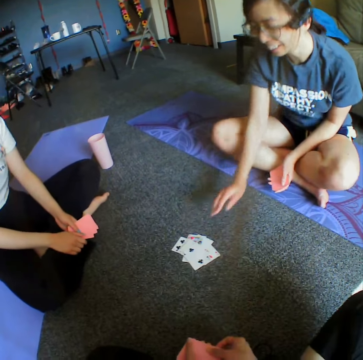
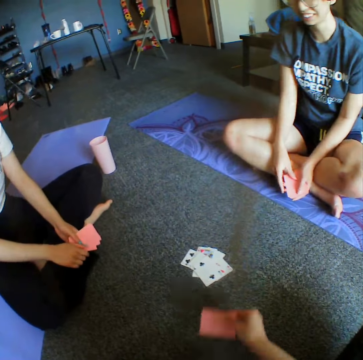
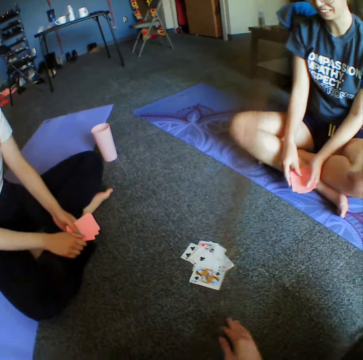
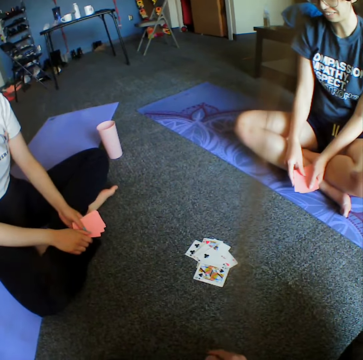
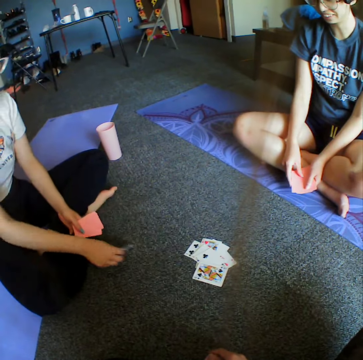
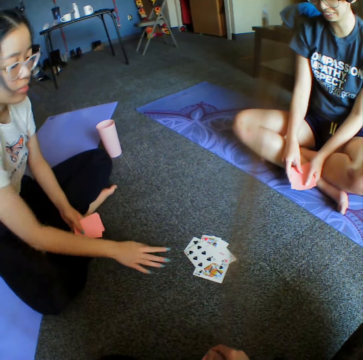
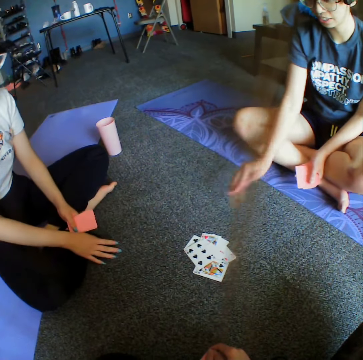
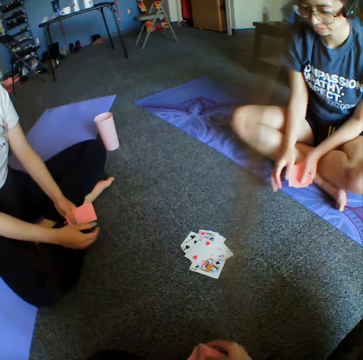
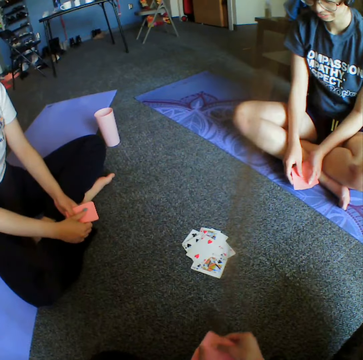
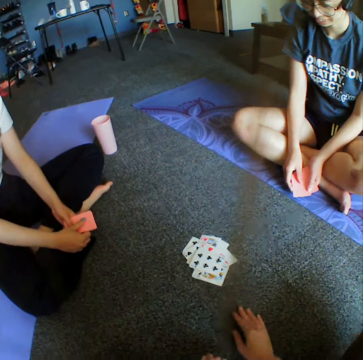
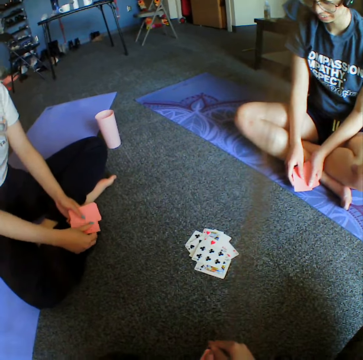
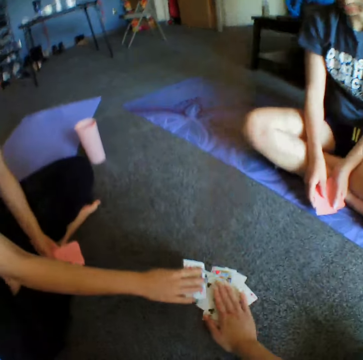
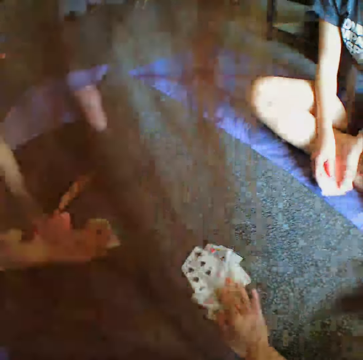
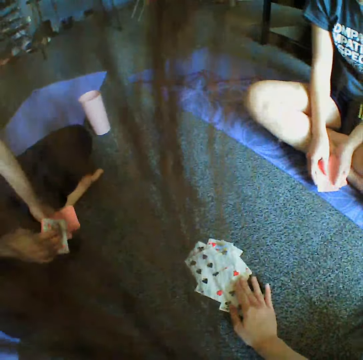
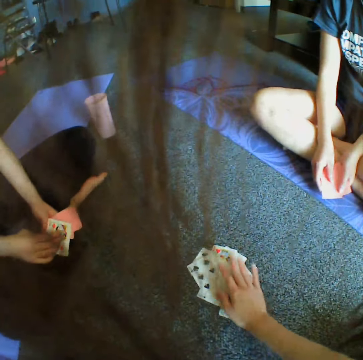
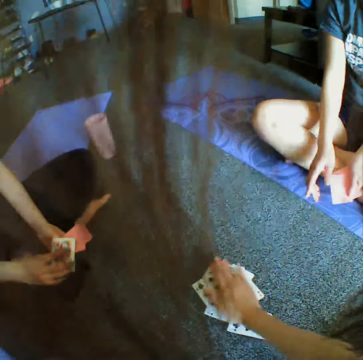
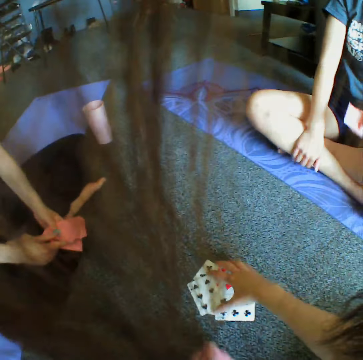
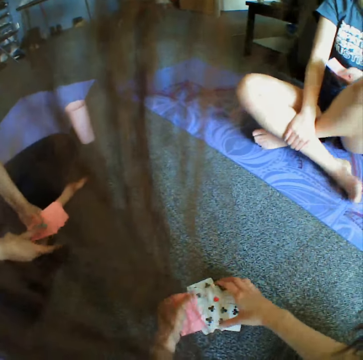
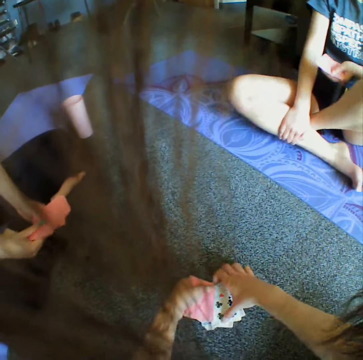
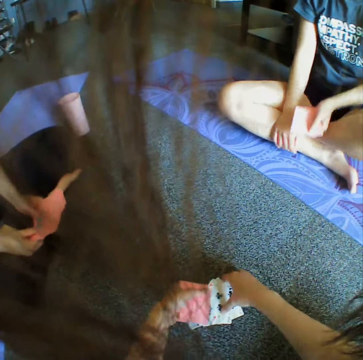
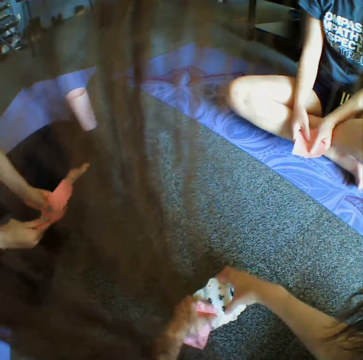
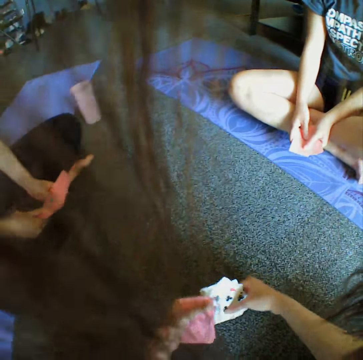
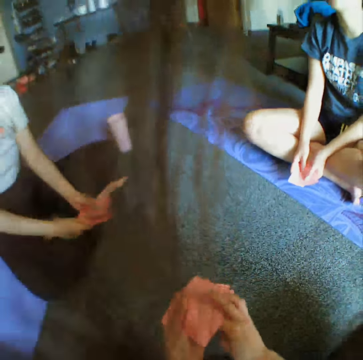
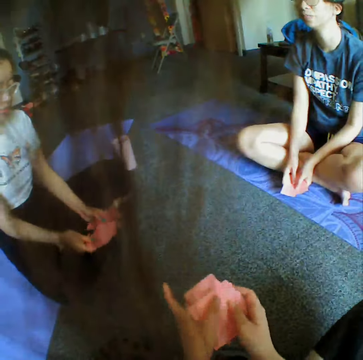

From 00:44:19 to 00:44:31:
A woman throws the card on the floor. The camera wearer places a card on the floor. They throw the card on the floor. Another woman places a card on the floor and throws the card on the floor. The first woman throws the card on the floor and places a card on the floor. The camera wearer throws the card on the floor. They place a card on the floor. They collect all the cards on the floor, touch cards on the floor and pick cards from the floor.

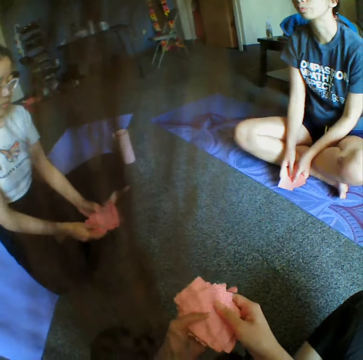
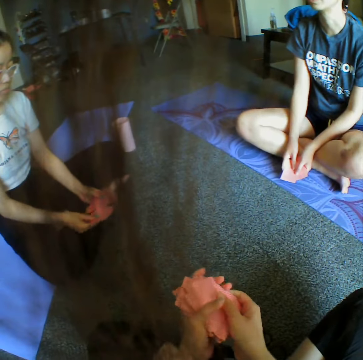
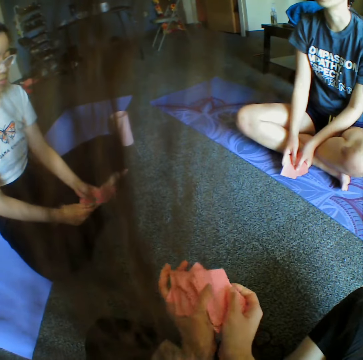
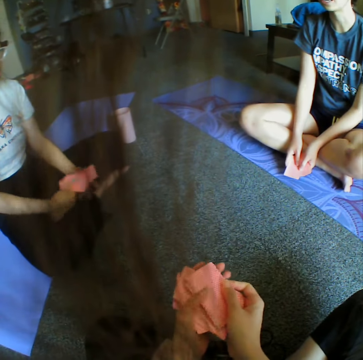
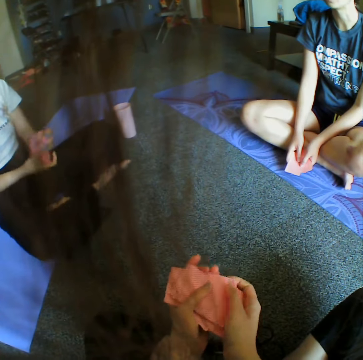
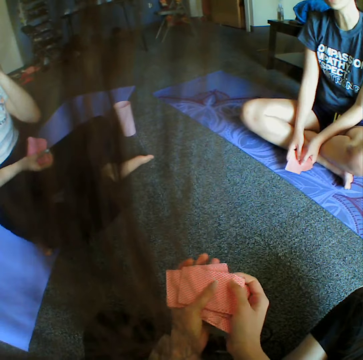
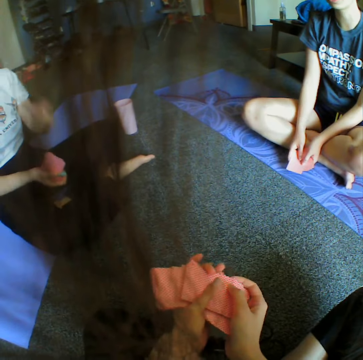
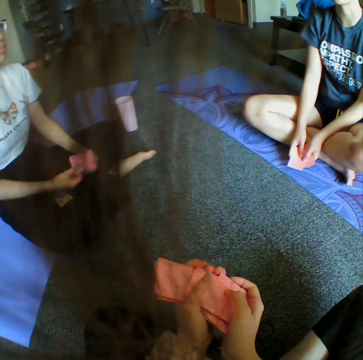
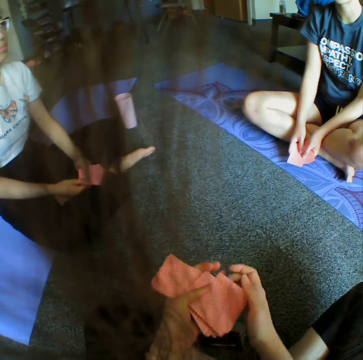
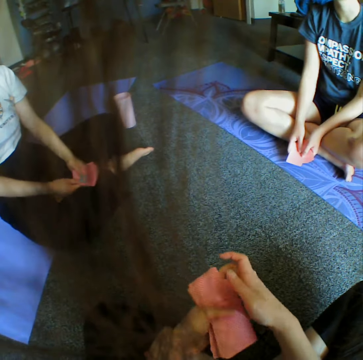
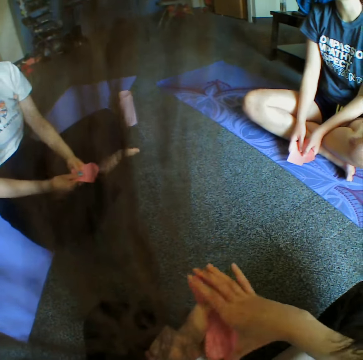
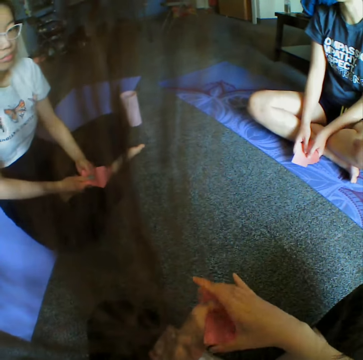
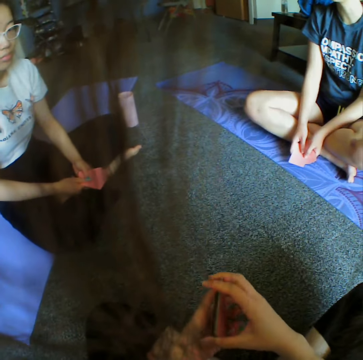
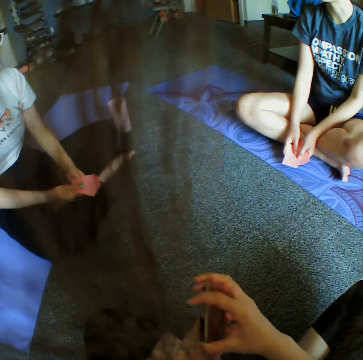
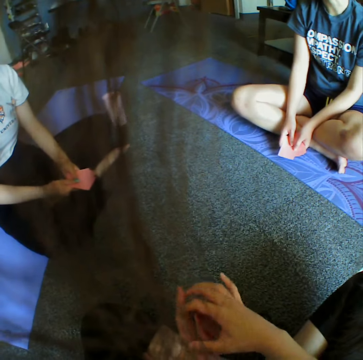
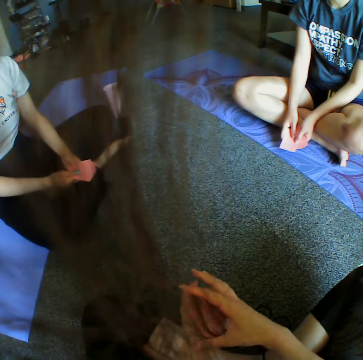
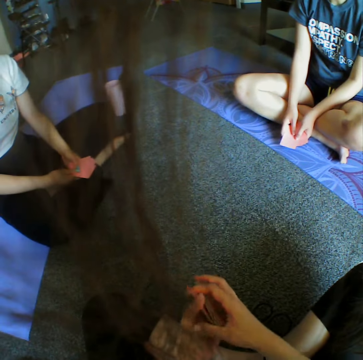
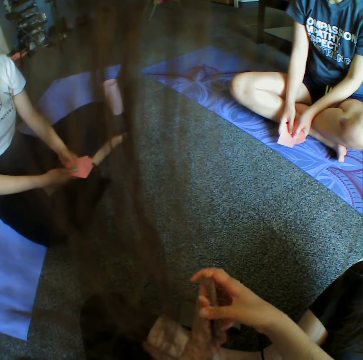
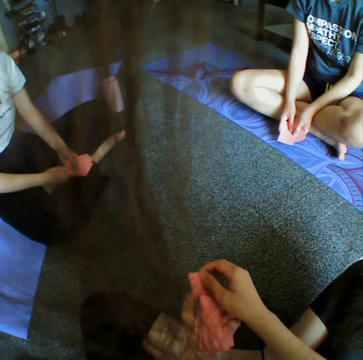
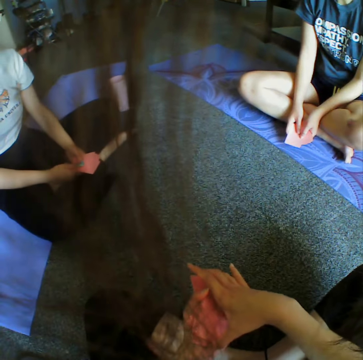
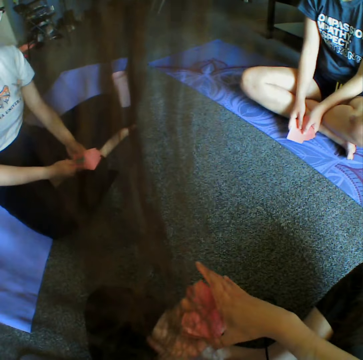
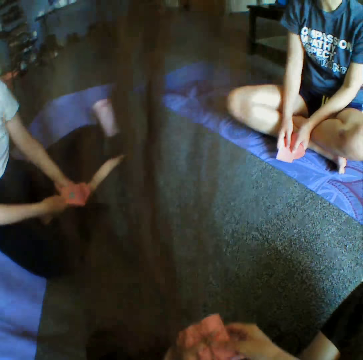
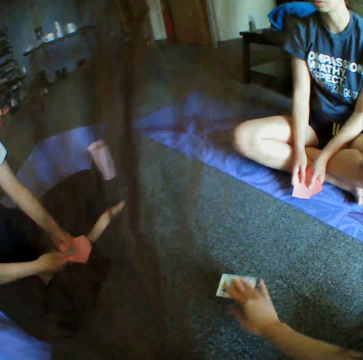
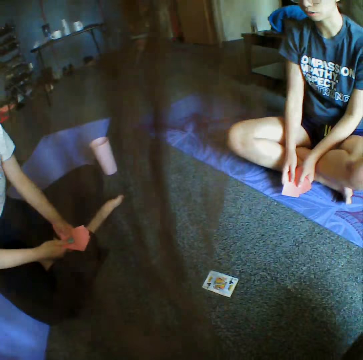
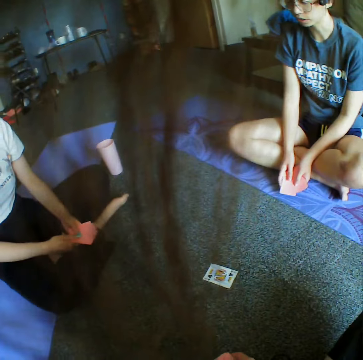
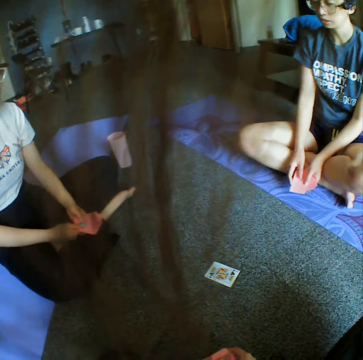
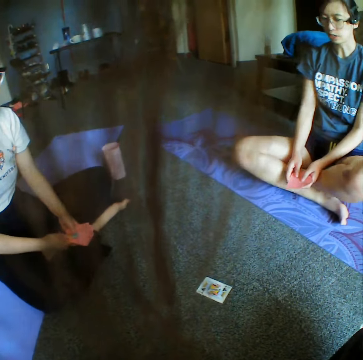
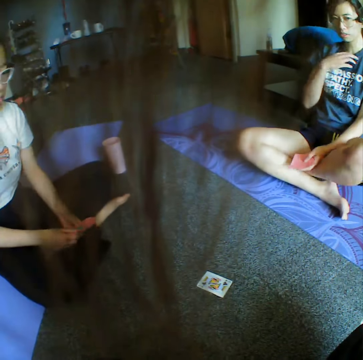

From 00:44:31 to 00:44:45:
The camera wearer shuffles cards. They converse with a woman. They place a card on the floor.

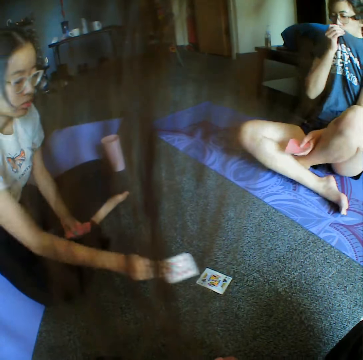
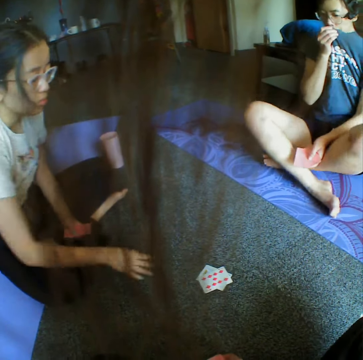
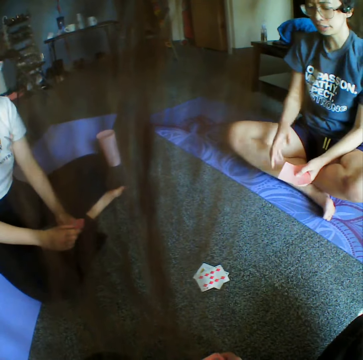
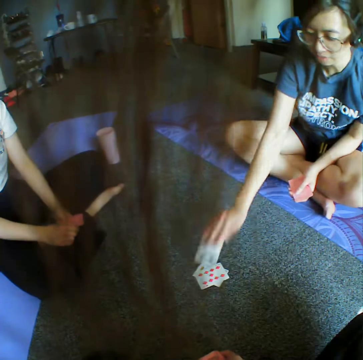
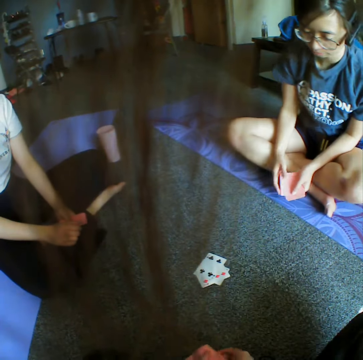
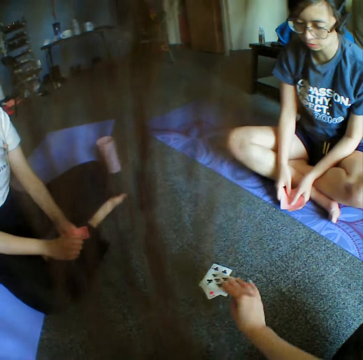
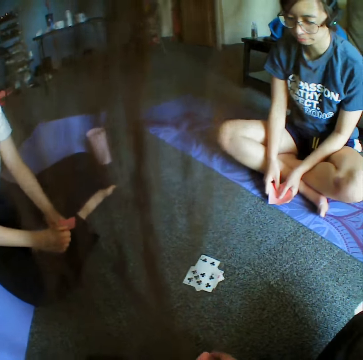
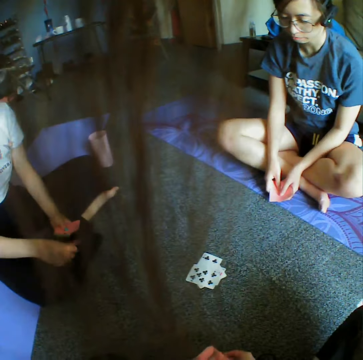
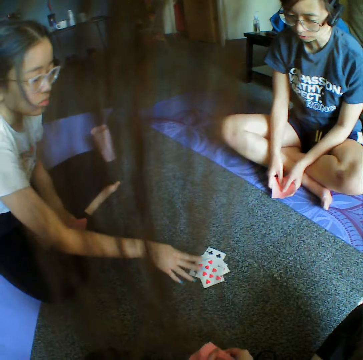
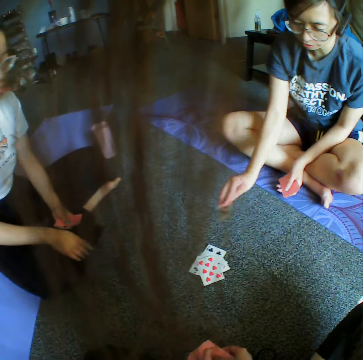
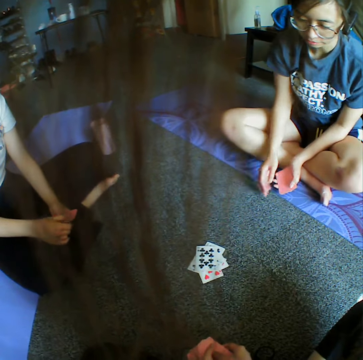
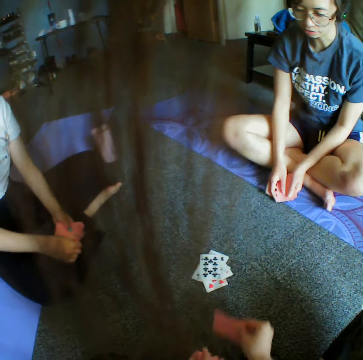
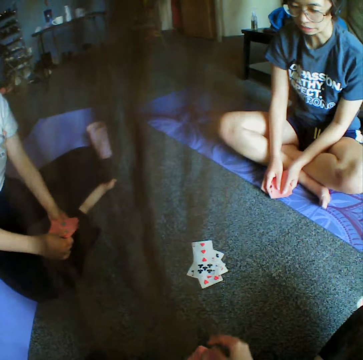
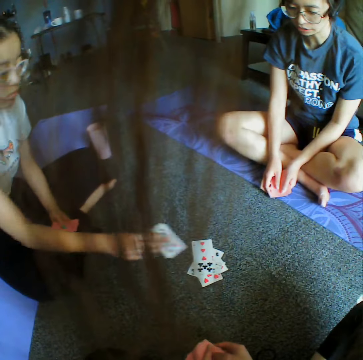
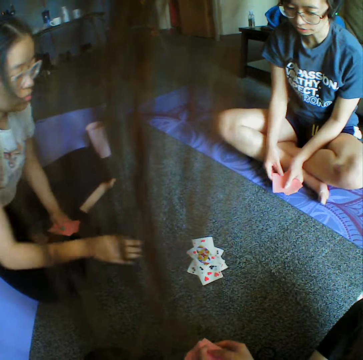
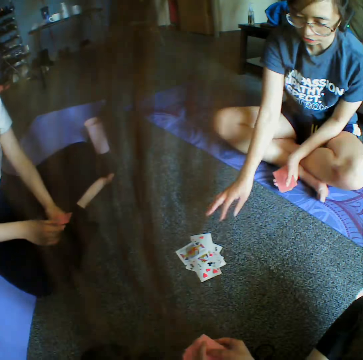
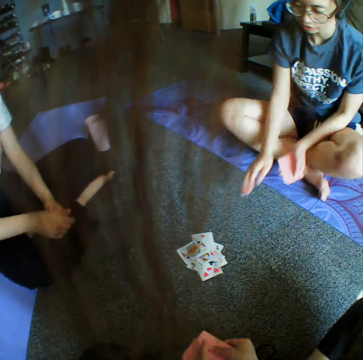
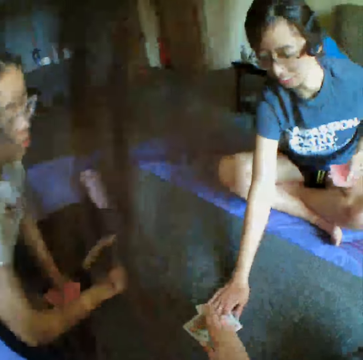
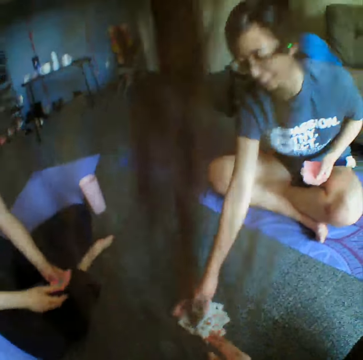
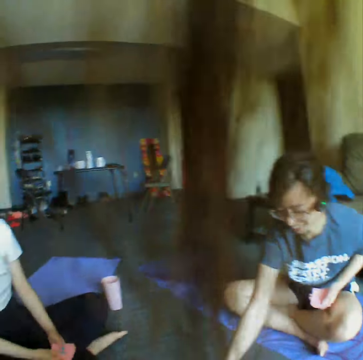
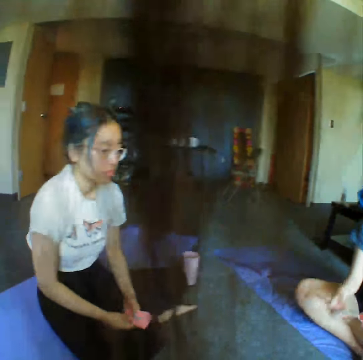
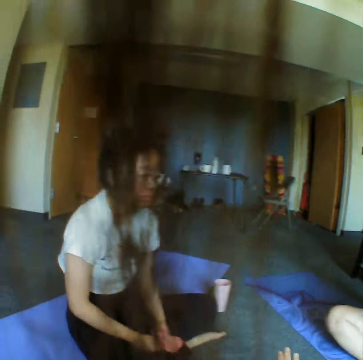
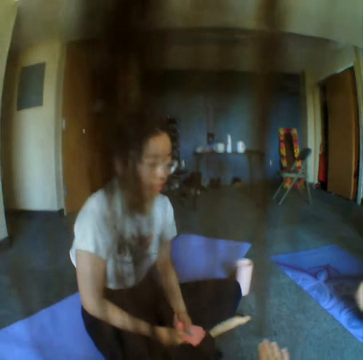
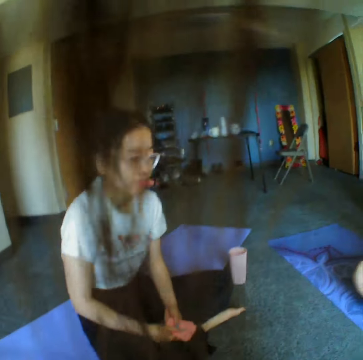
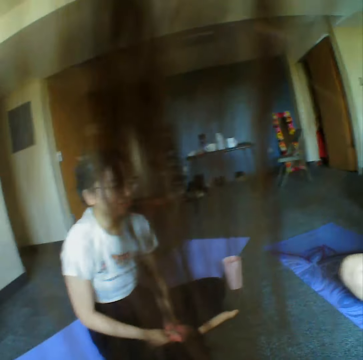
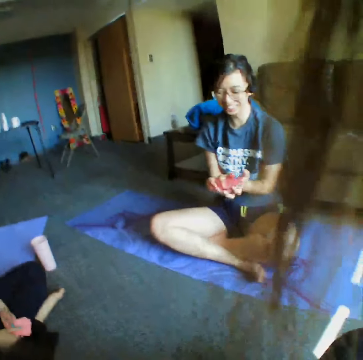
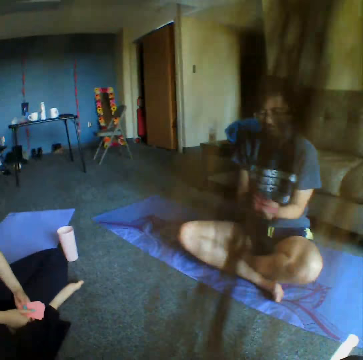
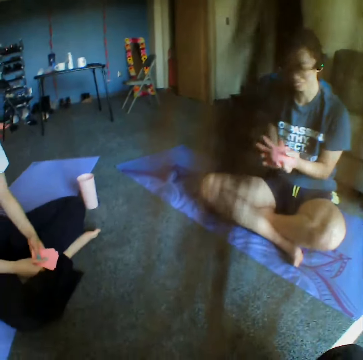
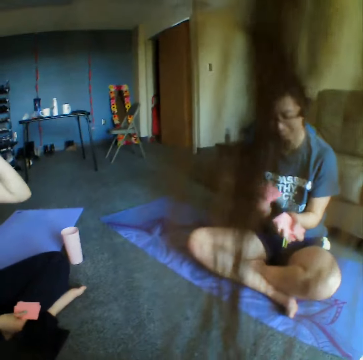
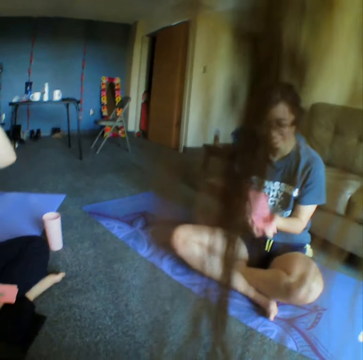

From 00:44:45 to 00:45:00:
A woman places a card on the floor. Another woman places a card on the floor. The camera wearer places a card on the floor. The first woman places a card on the floor. The other woman places a card on the floor. The camera wearer places a card on the floor. The first woman places a card on the floor. The other woman places a card on the floor and taps cards on the floor. The camera wearer taps cards on the floor. The first woman taps cards on the floor. The camera wearer looks around the room. The other woman shuffles cards.
